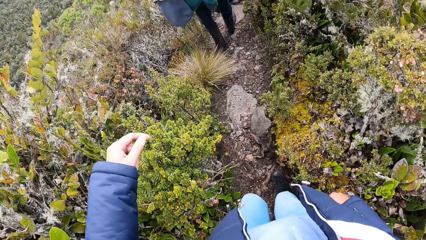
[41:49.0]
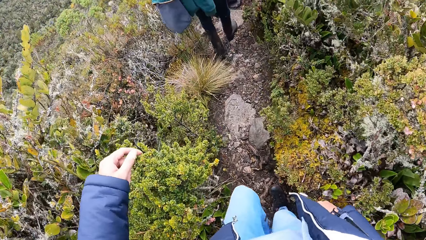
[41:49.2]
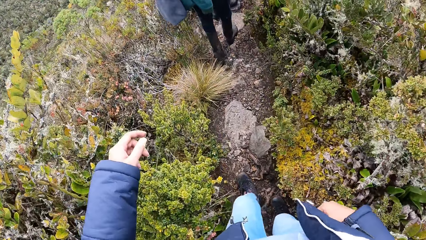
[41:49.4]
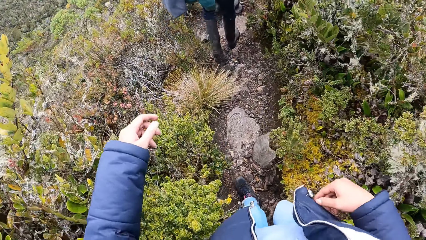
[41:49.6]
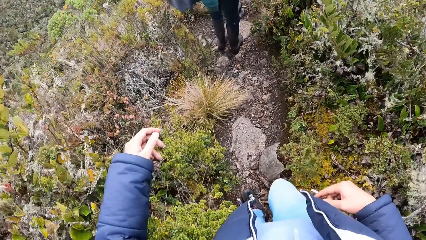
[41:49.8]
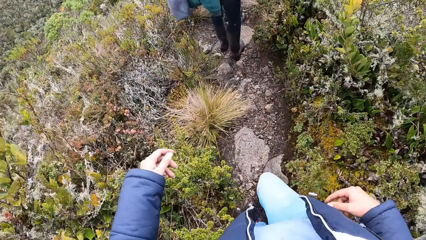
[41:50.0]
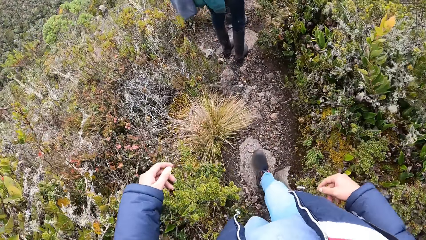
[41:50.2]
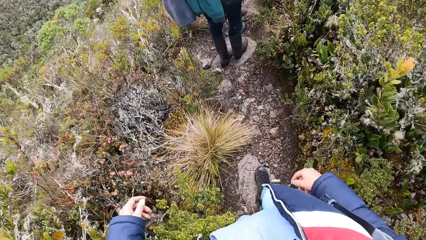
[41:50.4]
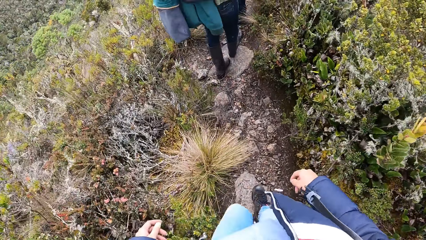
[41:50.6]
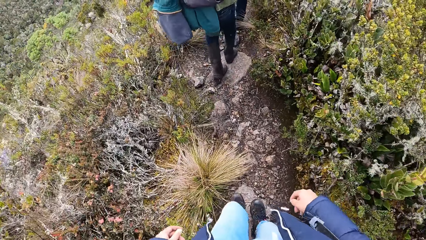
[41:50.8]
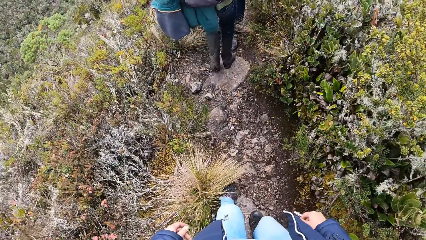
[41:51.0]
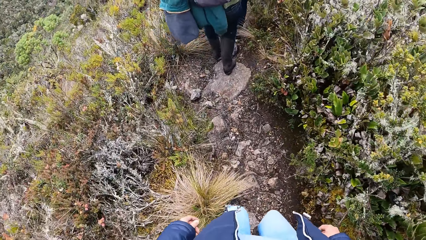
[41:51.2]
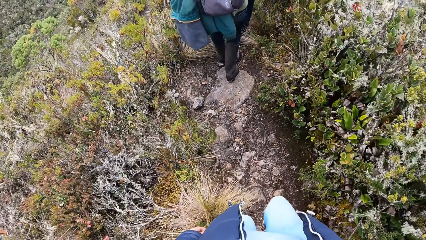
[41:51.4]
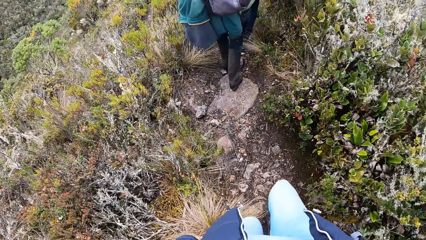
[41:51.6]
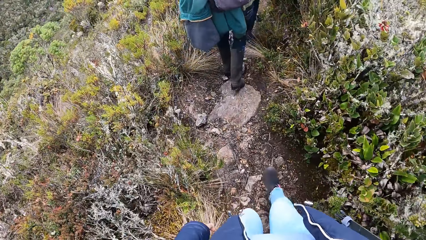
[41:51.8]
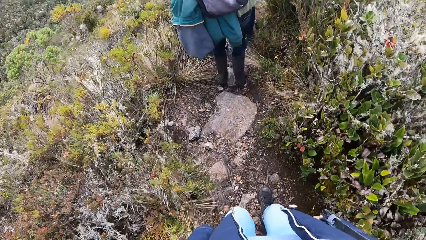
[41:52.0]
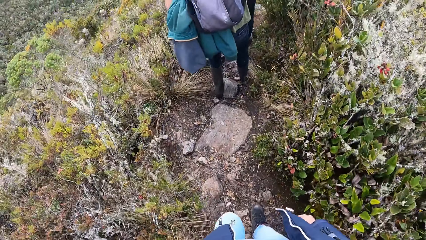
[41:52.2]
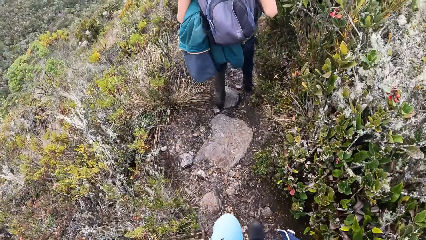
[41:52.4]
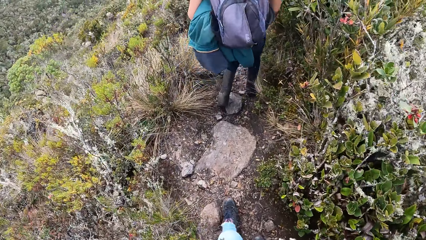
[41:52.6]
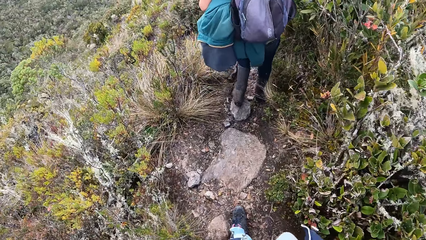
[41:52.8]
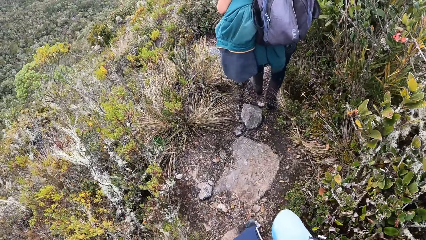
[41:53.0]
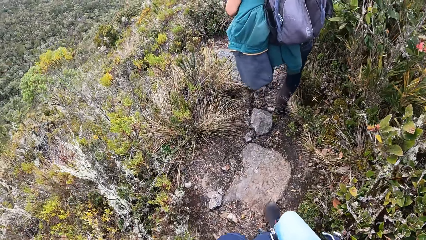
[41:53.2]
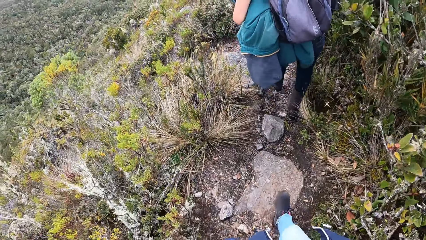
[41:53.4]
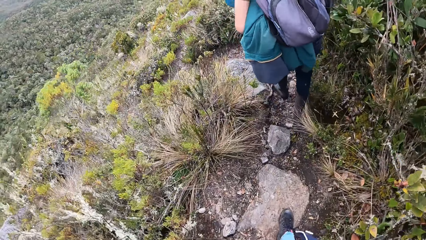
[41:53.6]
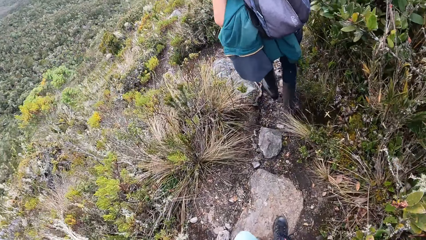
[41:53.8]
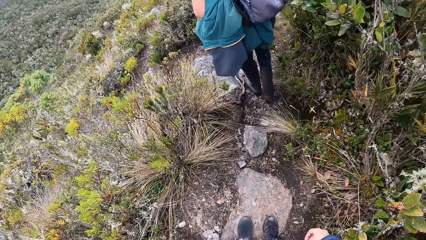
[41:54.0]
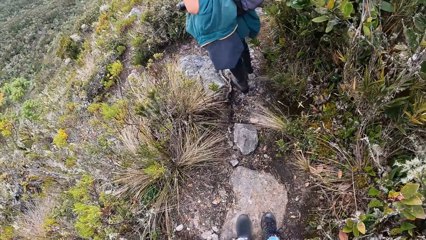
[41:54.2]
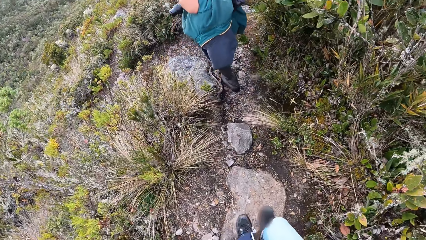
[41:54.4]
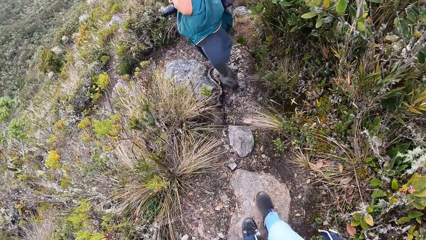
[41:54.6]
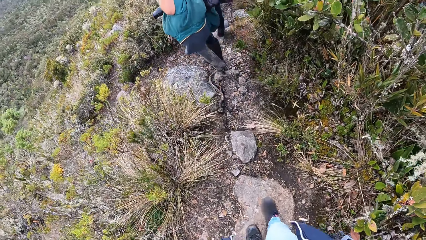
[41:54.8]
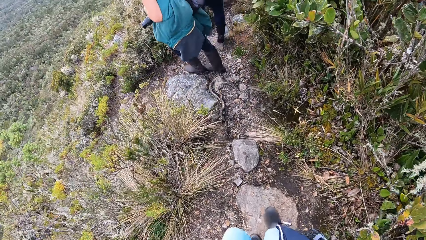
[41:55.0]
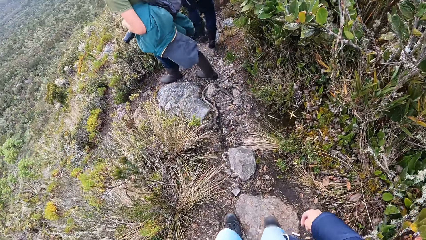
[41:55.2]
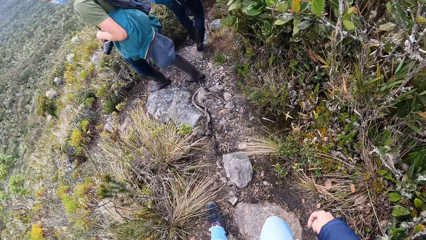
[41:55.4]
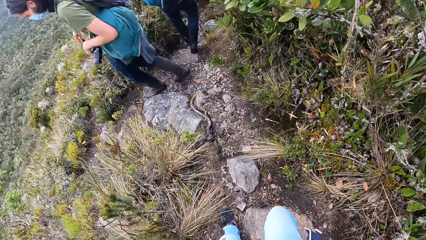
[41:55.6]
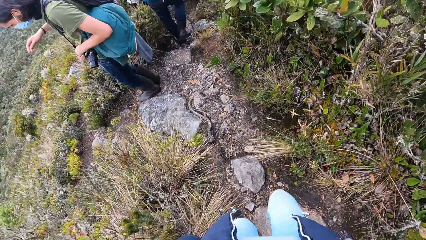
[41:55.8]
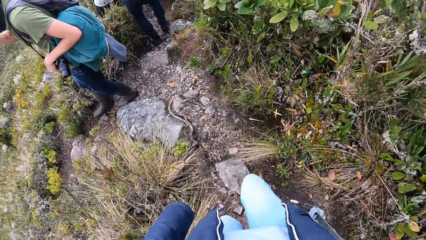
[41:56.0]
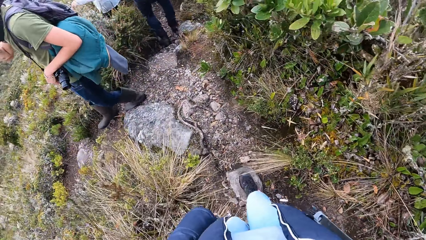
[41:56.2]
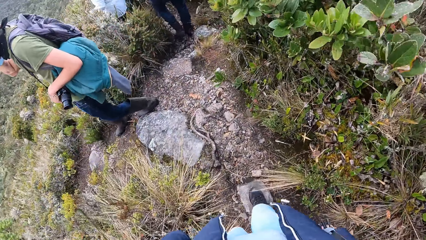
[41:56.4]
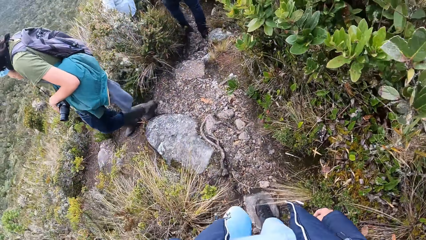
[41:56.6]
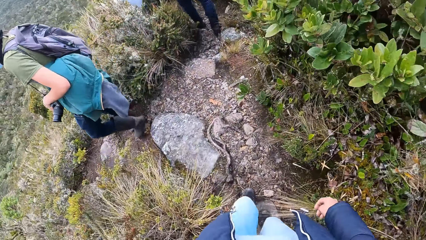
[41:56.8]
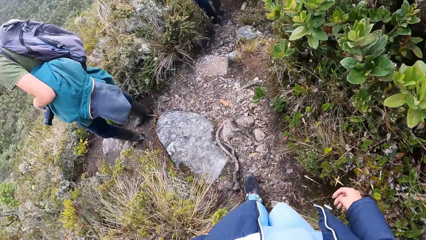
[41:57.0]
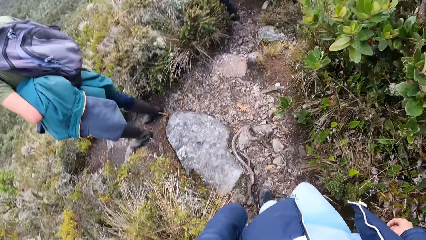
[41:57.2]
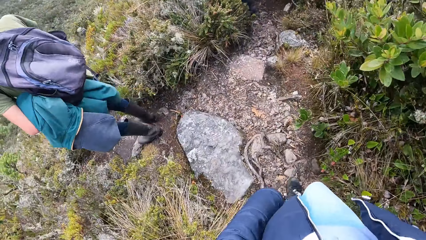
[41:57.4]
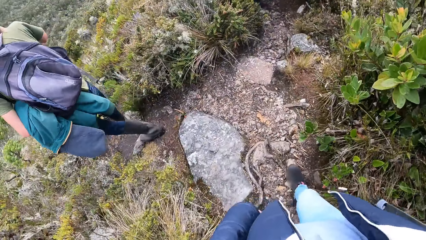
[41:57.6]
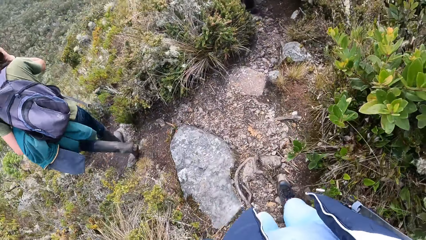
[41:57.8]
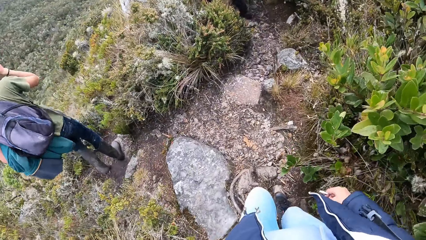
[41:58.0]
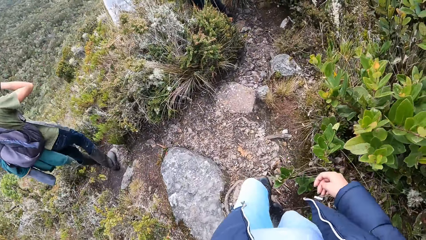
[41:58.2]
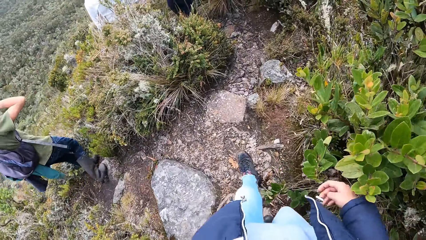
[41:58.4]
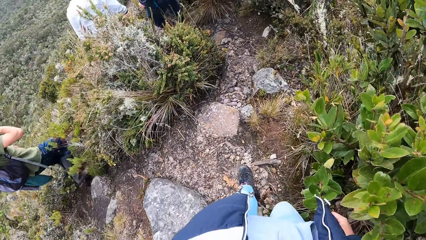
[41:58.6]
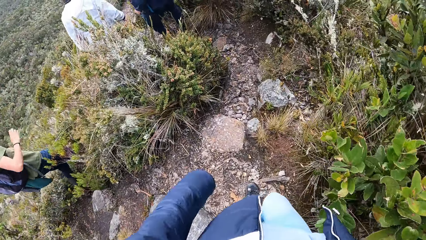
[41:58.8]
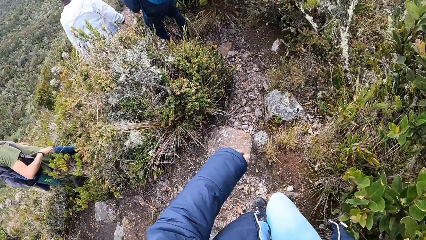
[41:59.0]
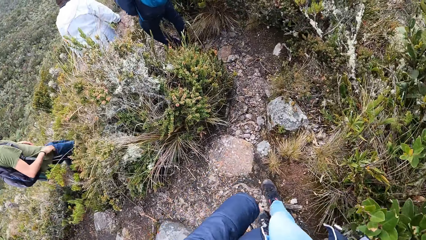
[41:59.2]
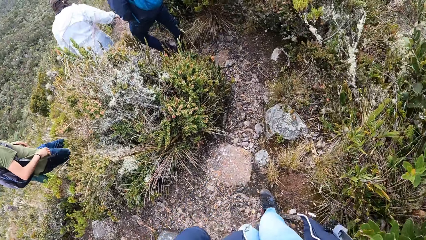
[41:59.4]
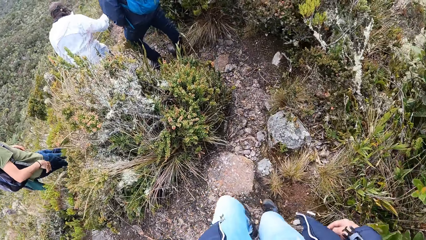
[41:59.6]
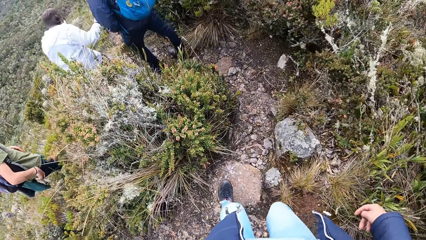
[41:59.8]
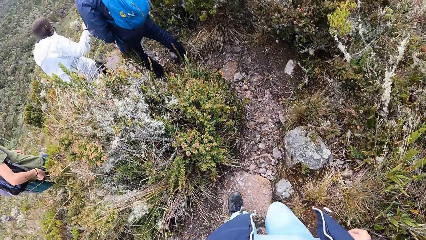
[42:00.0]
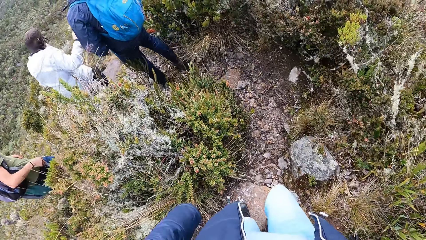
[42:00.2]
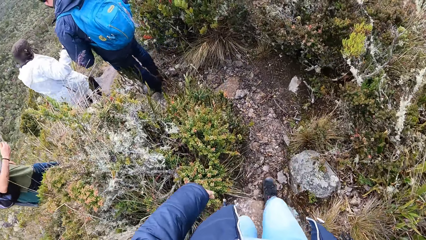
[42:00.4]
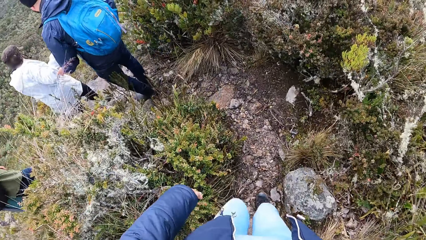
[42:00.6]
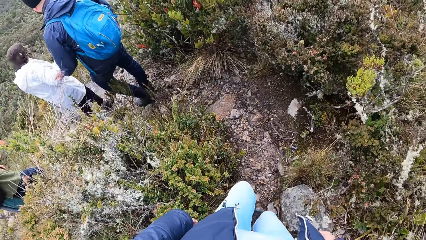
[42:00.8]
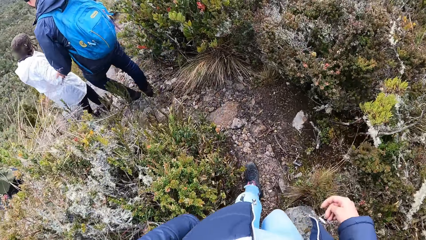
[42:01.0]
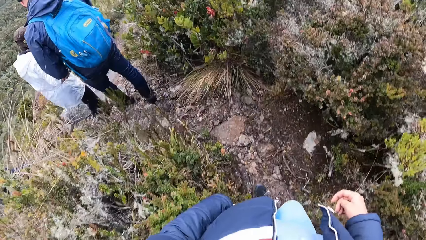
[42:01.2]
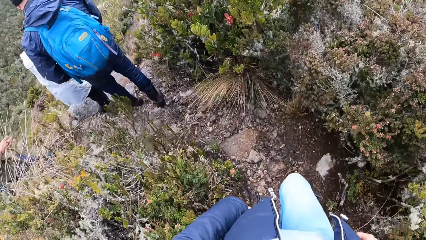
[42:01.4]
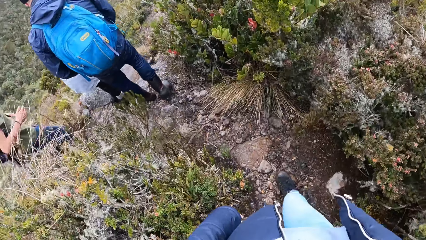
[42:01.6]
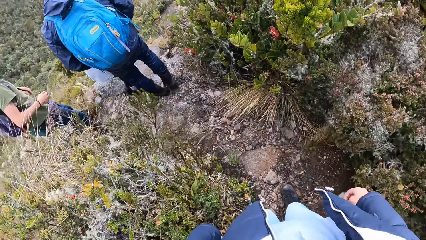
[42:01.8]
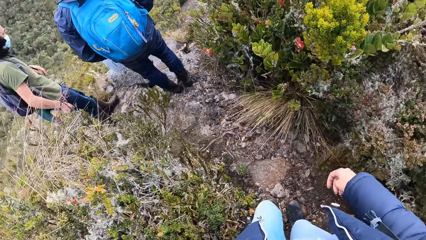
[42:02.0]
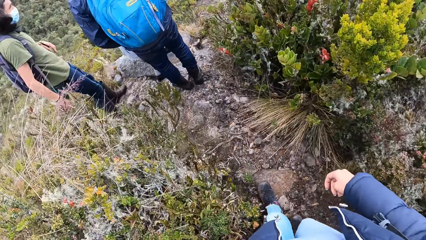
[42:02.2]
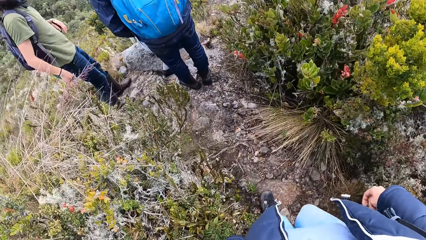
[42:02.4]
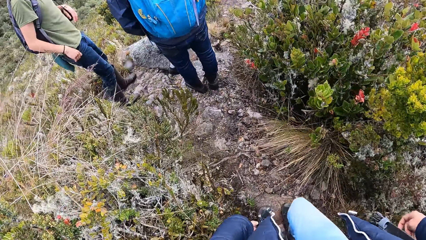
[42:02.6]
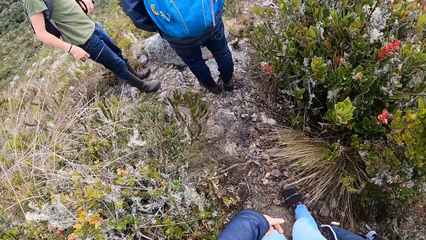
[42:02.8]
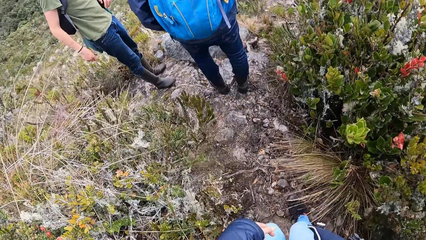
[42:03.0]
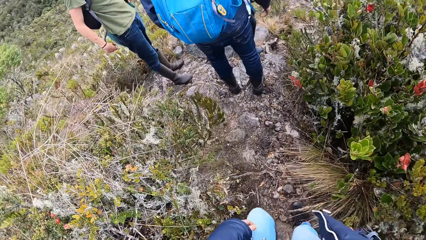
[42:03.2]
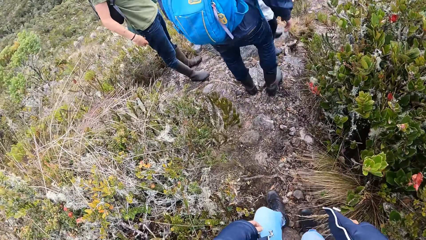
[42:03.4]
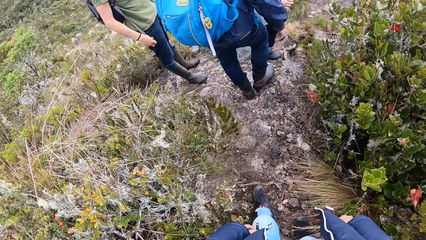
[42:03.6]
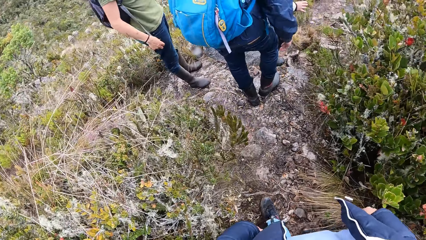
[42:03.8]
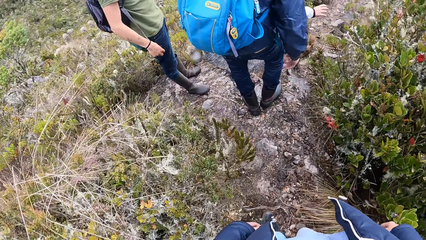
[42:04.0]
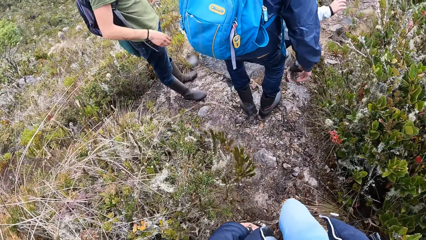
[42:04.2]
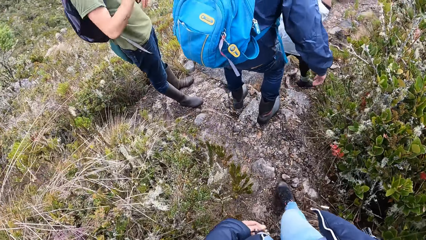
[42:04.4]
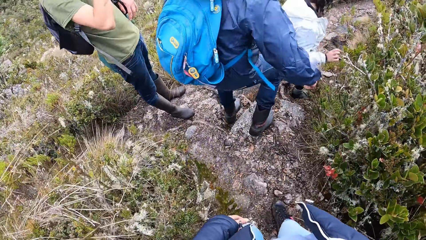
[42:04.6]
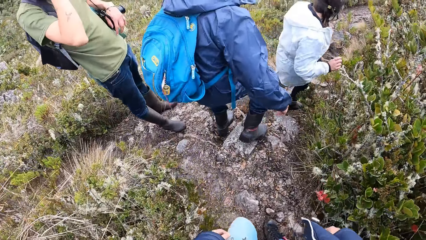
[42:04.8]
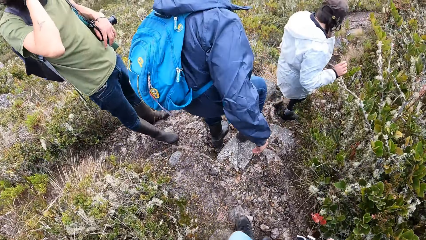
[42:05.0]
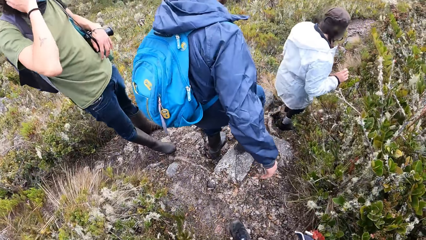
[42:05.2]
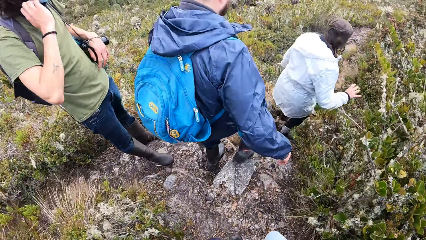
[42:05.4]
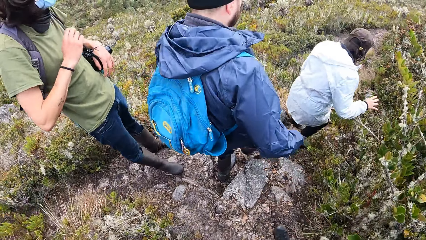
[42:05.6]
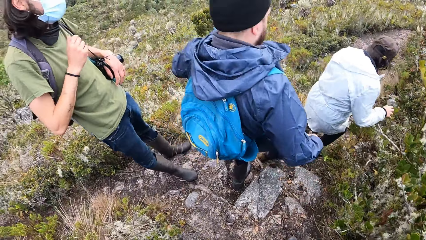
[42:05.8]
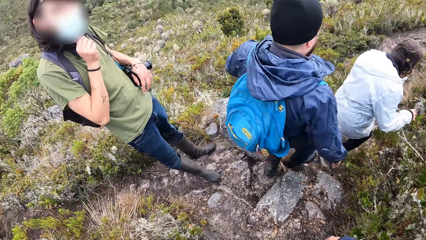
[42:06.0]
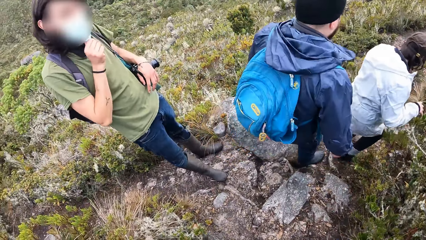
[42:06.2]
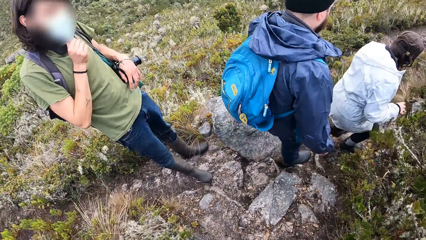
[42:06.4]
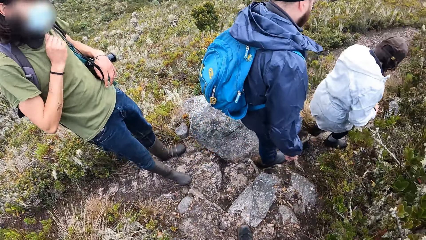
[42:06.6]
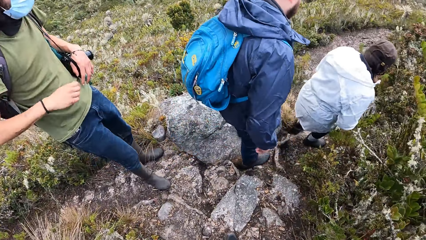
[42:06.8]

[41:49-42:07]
A lady climbs down the rock. A man climbs down the rock. Another man stands and adjusts the mask.
